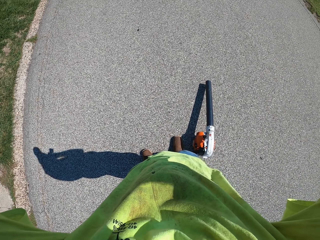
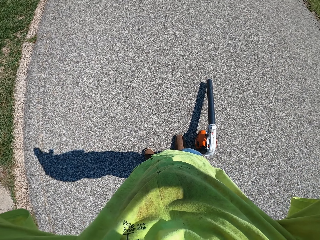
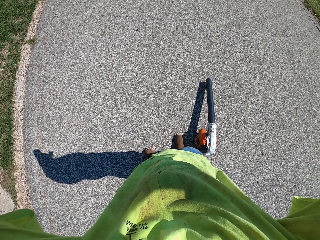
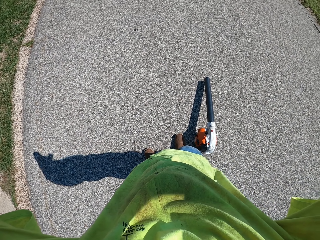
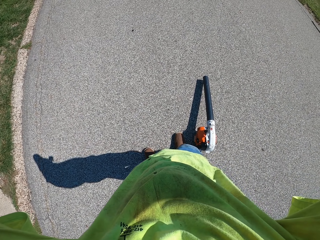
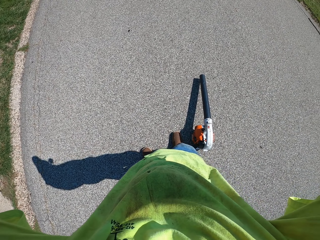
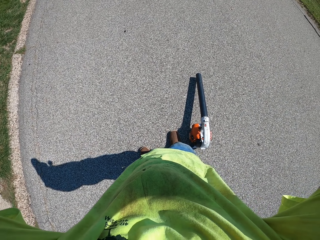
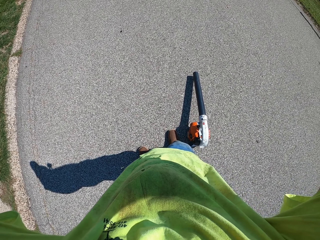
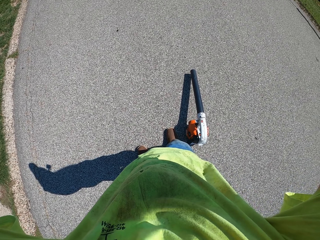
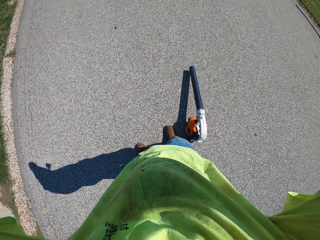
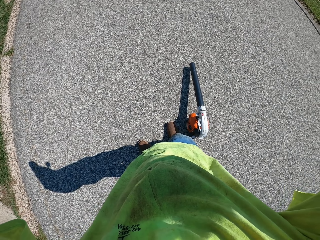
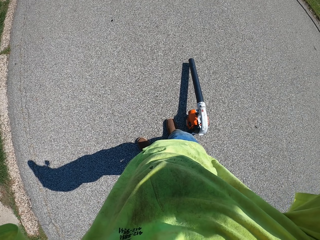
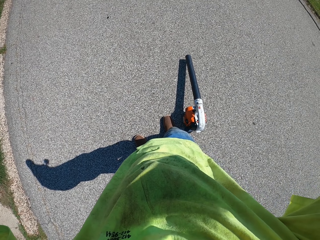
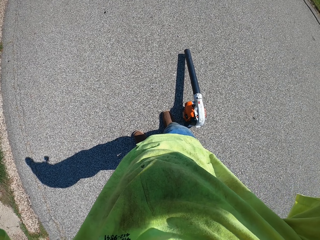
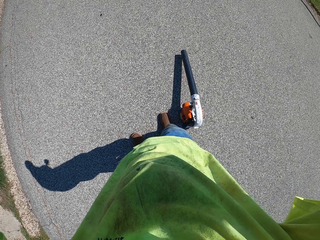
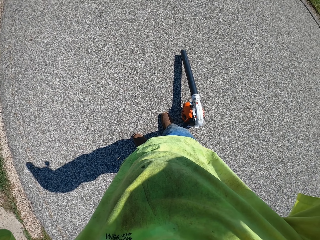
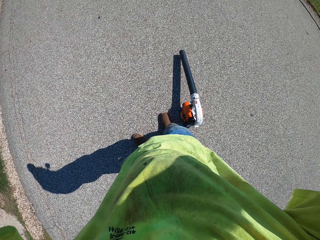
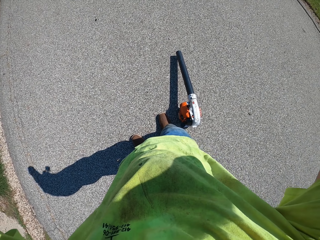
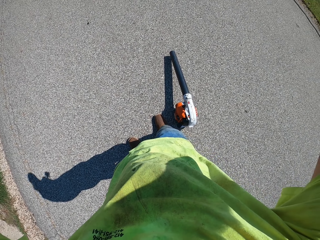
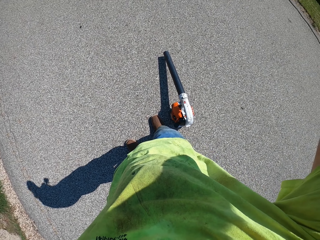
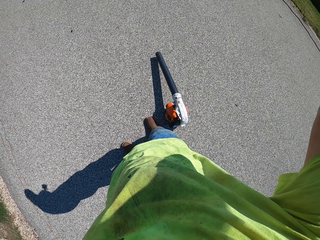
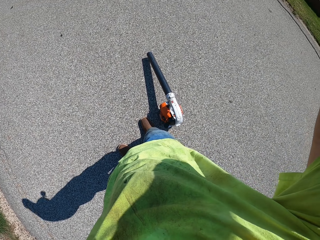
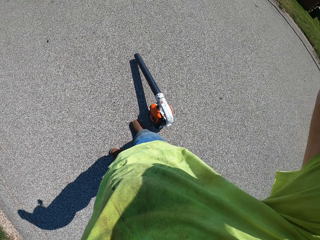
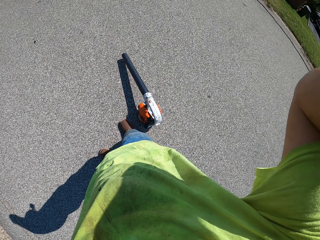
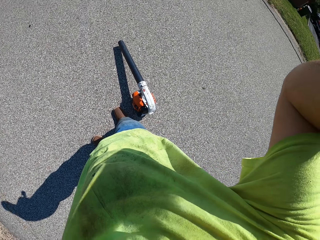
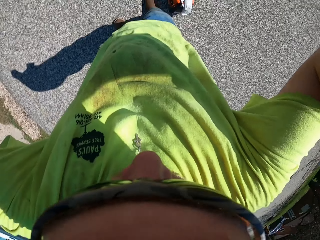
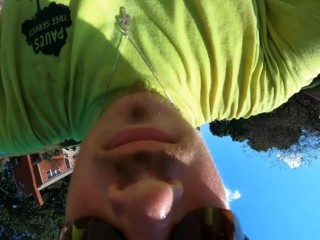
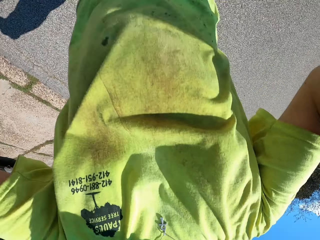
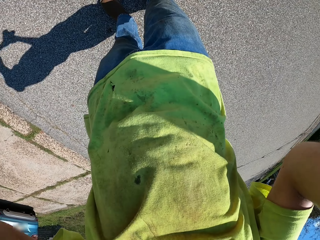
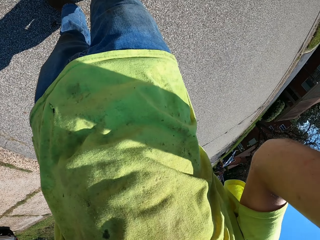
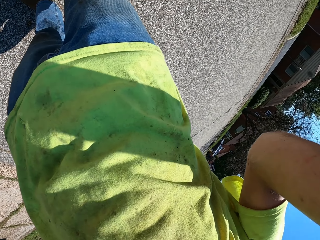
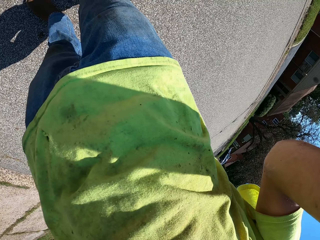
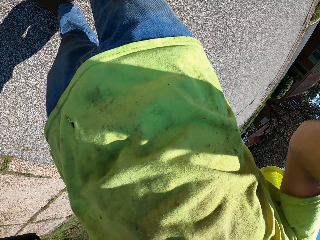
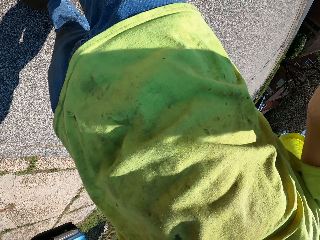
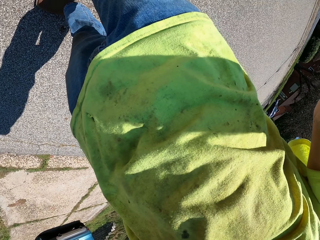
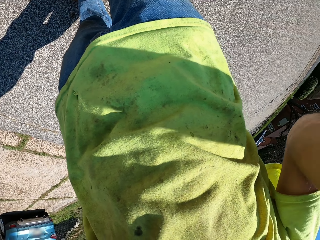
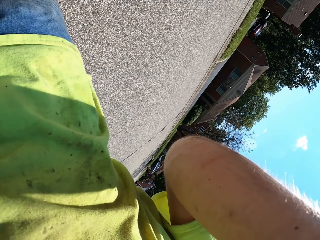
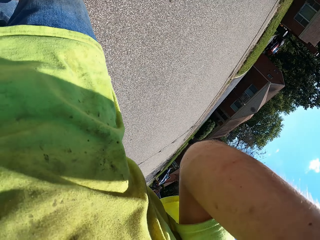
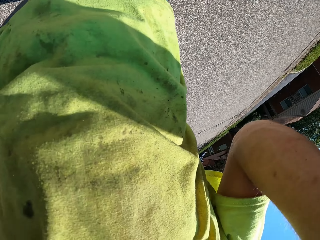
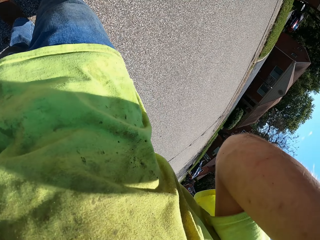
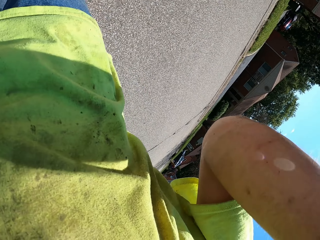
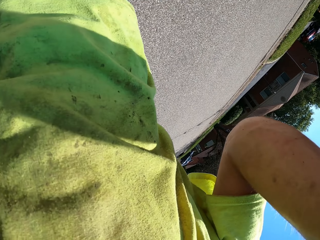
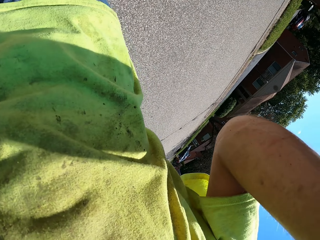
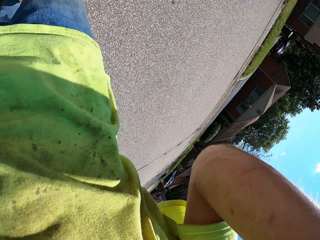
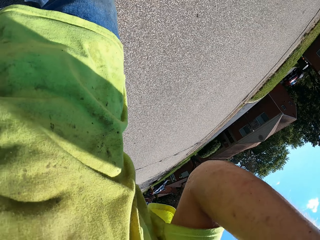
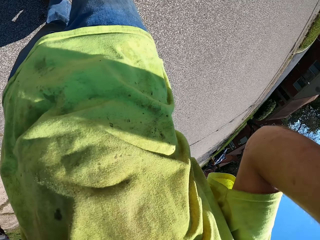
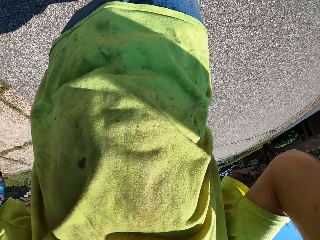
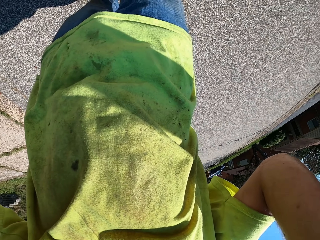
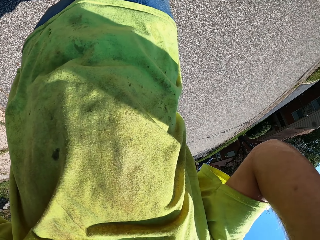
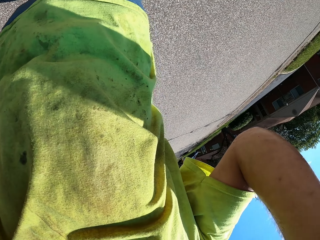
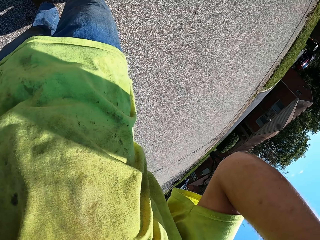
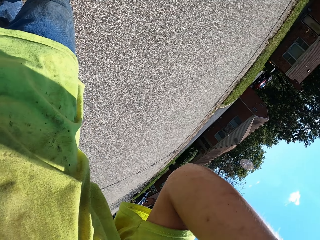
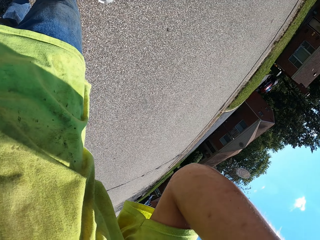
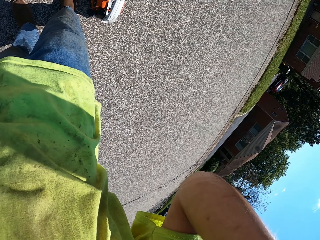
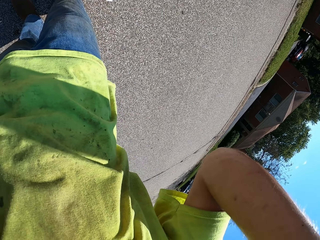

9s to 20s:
The camera wearer looks at the road. They adjust the camera.

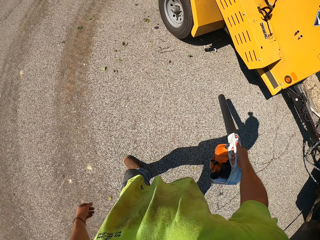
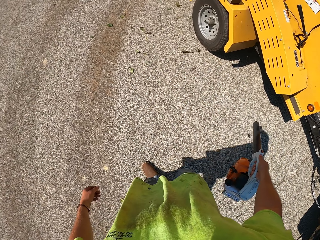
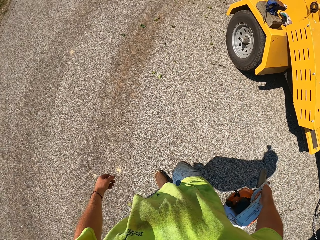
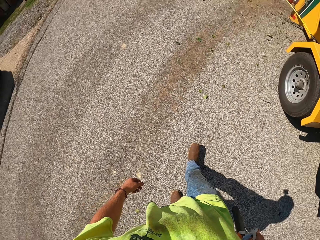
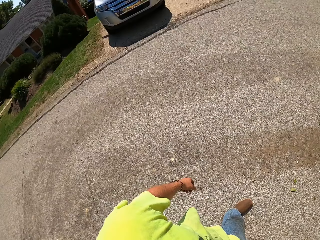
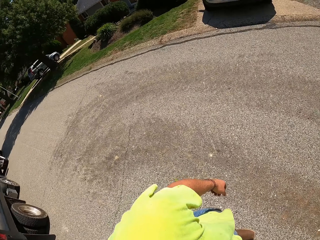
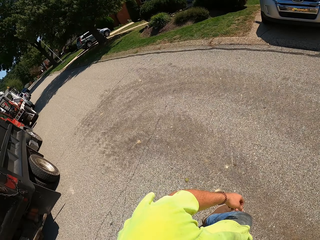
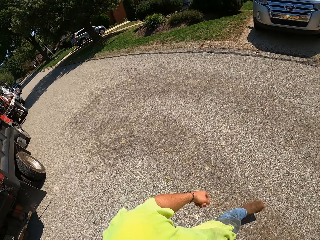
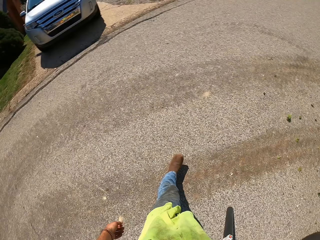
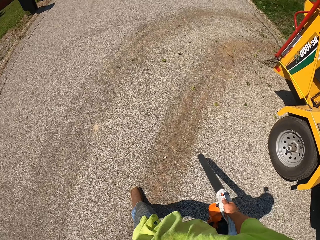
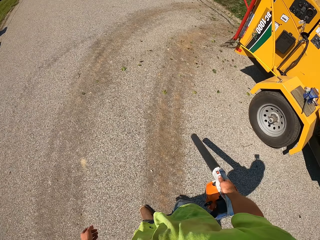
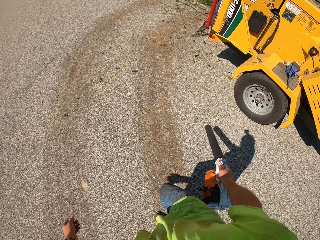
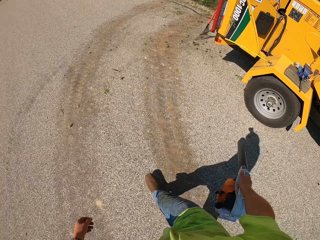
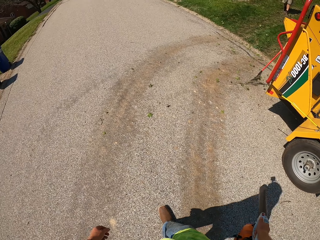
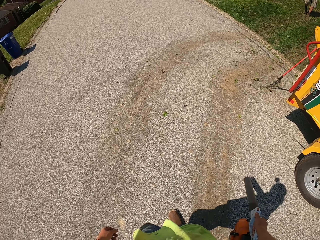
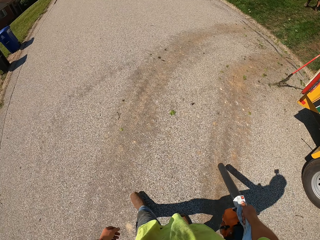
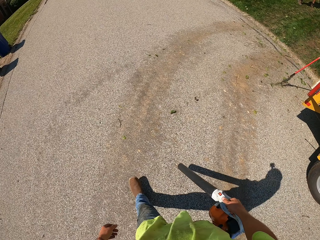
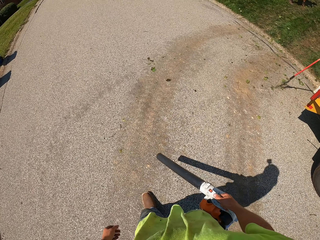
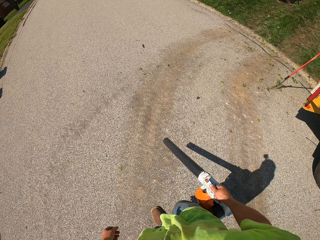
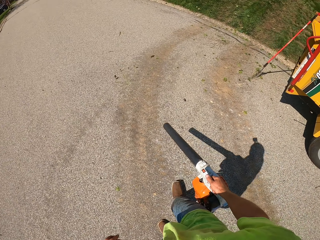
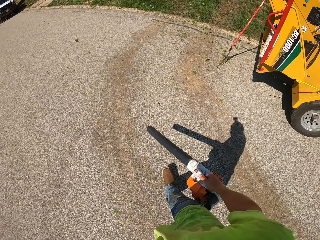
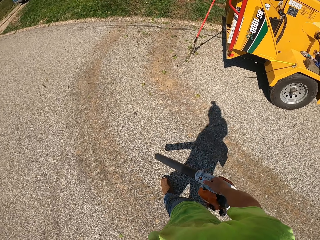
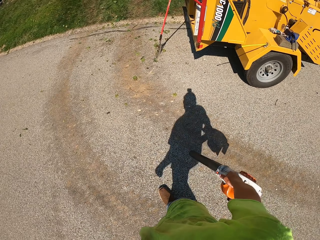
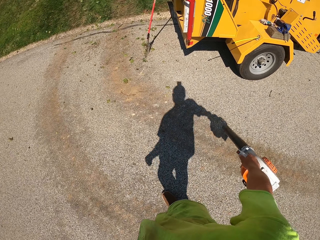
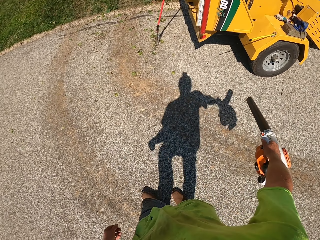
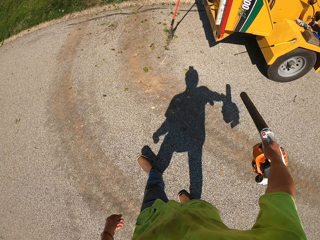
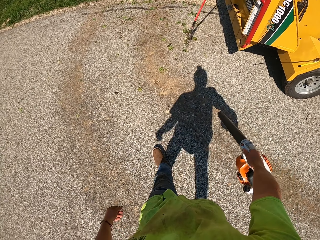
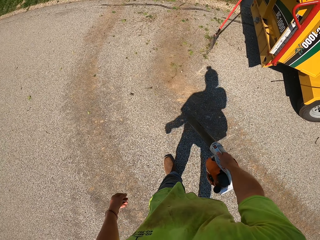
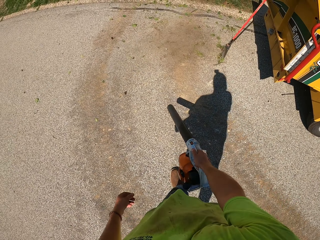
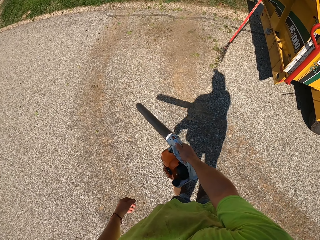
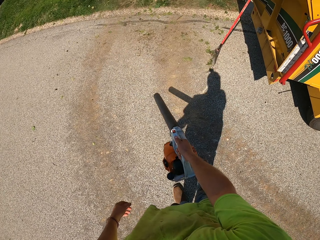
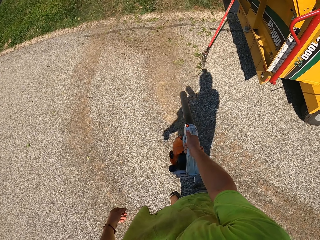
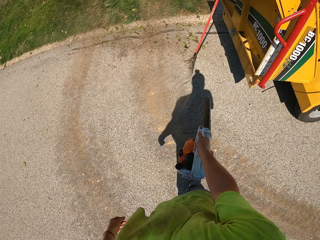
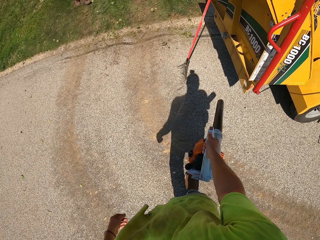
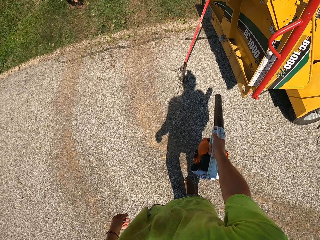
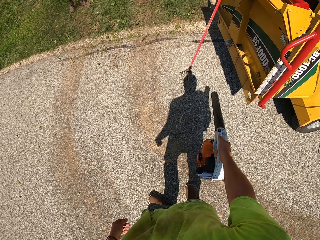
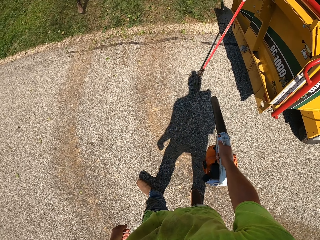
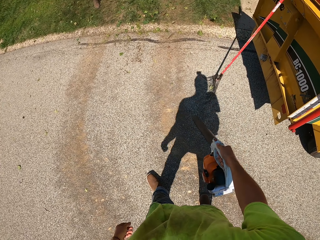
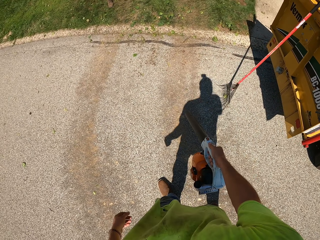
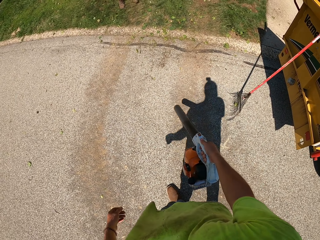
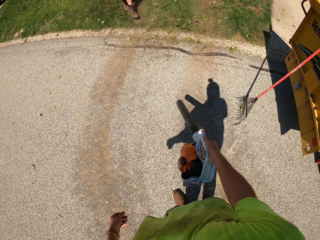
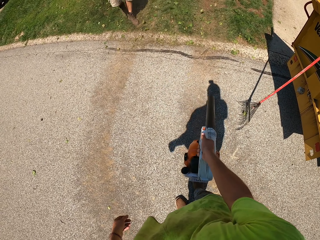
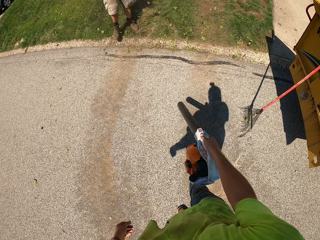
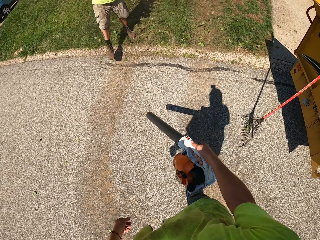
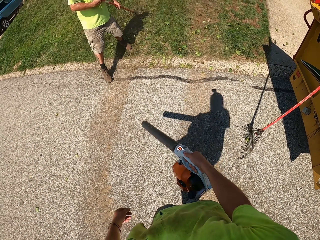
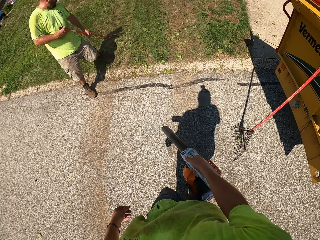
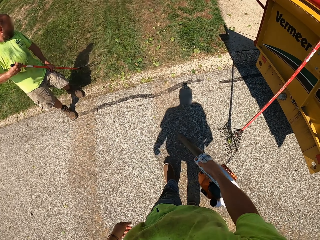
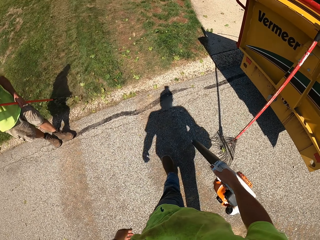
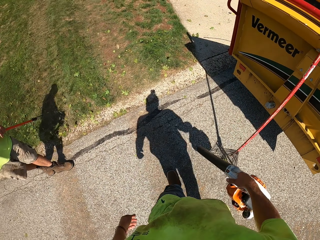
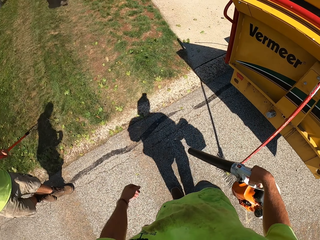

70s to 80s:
The camera wearer looks around.
